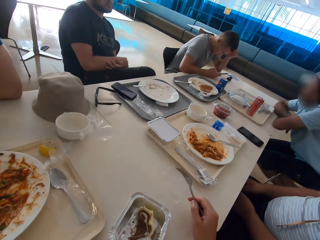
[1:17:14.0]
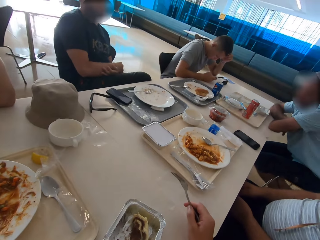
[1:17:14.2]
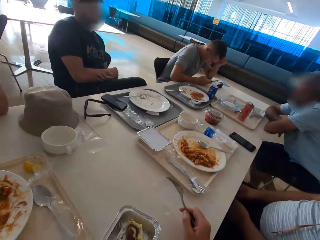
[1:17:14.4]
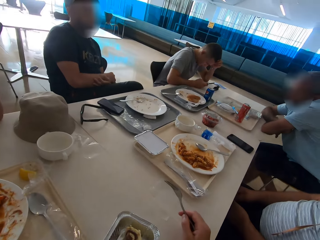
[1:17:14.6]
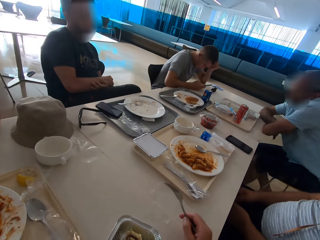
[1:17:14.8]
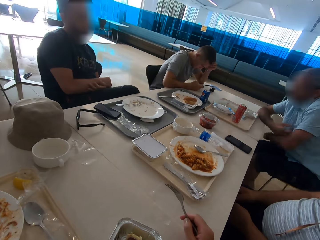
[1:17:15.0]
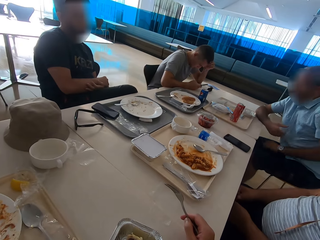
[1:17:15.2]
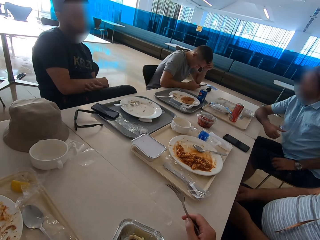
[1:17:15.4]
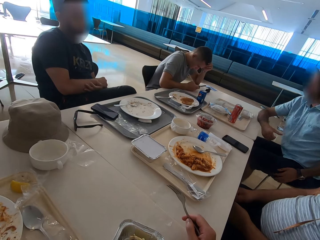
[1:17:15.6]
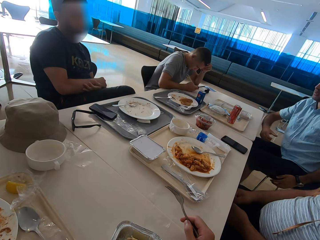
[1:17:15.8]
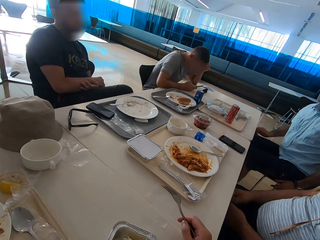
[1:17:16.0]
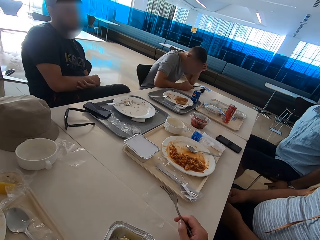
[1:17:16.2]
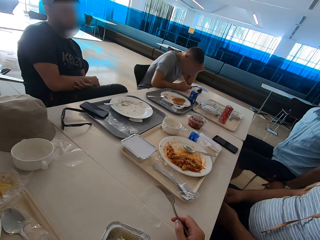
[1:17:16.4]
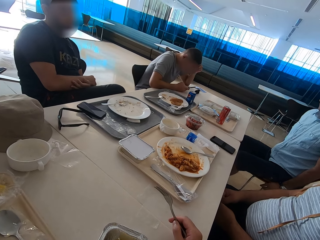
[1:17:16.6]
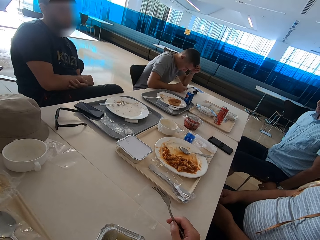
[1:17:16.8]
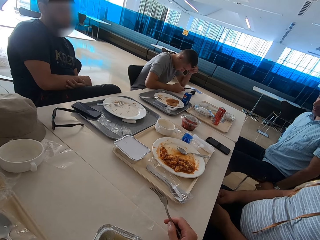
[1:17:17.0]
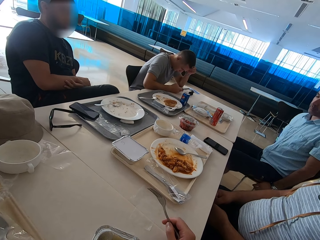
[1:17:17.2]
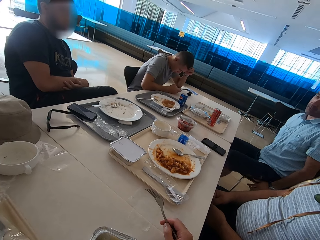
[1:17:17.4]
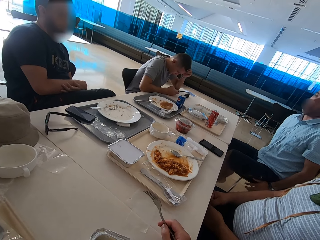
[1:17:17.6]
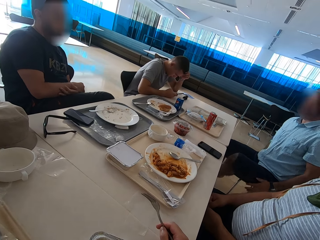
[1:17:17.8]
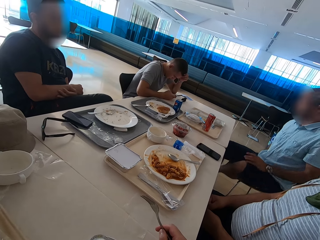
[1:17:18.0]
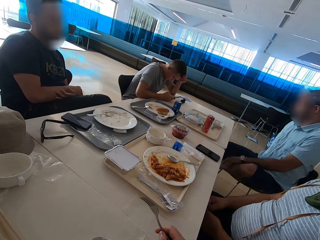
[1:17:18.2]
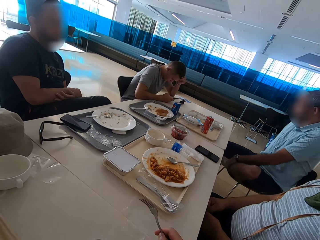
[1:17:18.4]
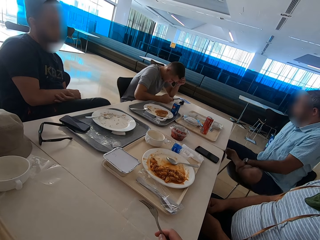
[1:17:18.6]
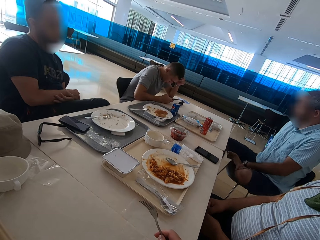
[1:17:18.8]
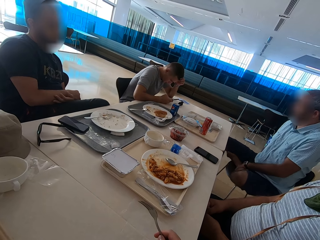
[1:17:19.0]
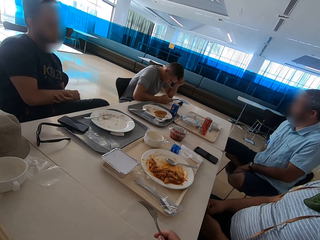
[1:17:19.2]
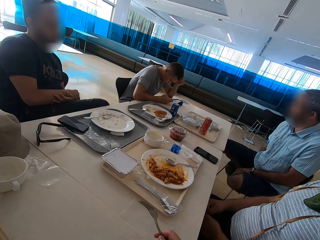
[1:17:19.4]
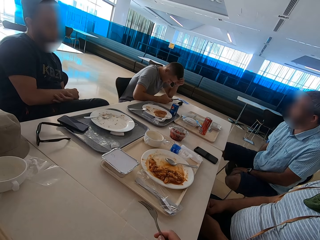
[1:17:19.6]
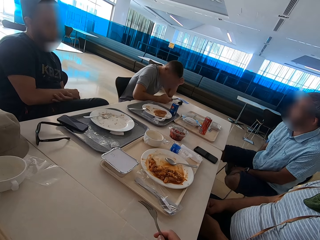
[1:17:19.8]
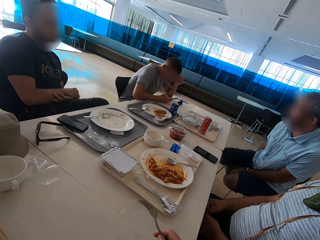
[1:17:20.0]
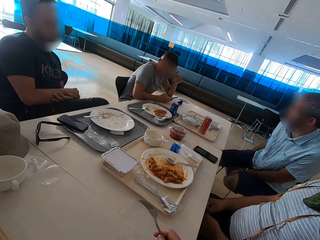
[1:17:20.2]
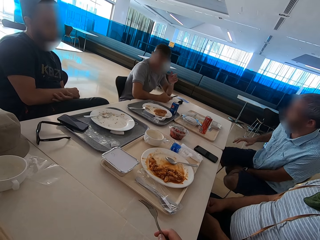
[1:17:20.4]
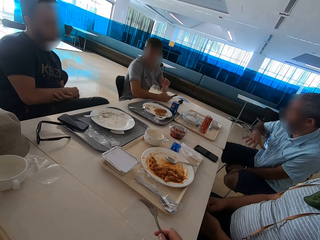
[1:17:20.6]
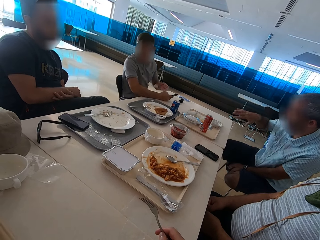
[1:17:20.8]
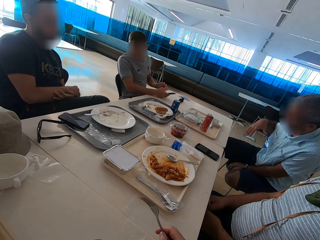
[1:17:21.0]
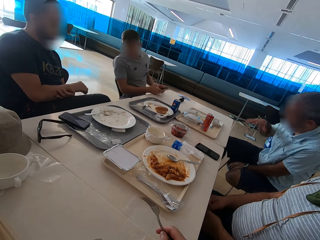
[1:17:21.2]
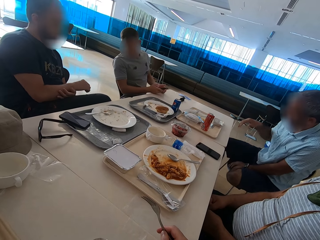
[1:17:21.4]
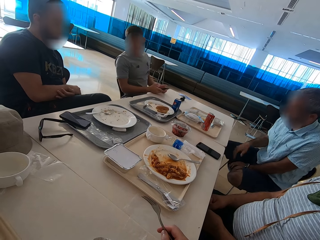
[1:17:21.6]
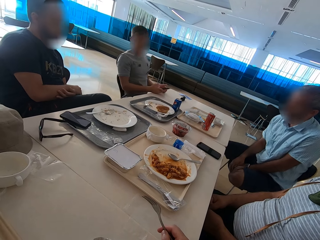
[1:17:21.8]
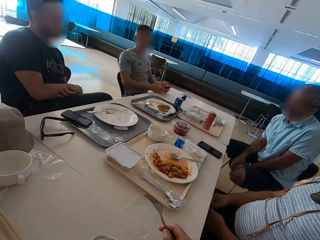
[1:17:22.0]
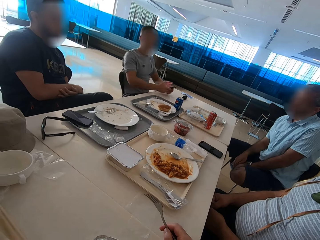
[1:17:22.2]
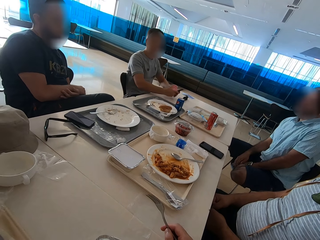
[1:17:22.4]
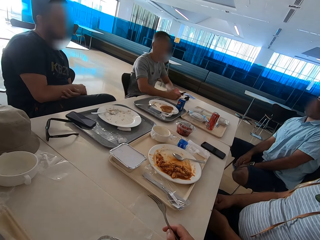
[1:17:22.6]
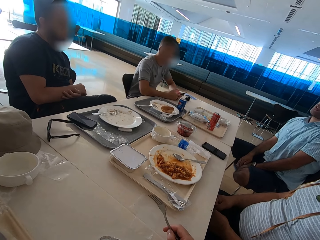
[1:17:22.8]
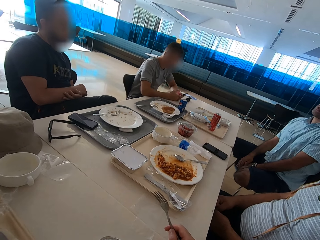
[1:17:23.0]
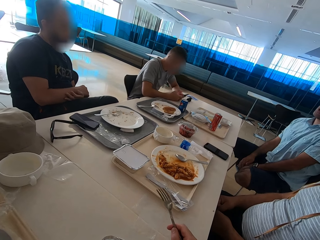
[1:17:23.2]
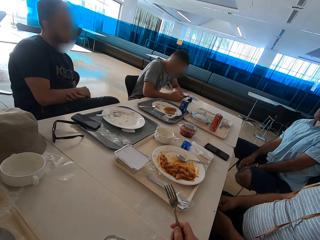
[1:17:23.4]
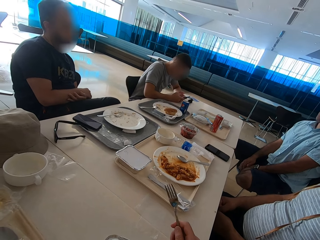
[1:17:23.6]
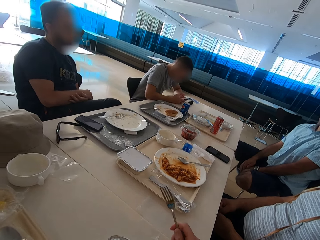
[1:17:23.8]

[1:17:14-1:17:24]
A man moves his legs and sits back on the chair. He puts the left leg on the chair. Another man moves backwards. The first man uses gestures. The other man moves forward.

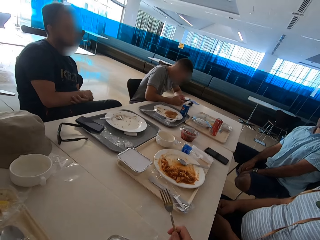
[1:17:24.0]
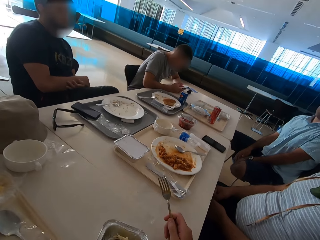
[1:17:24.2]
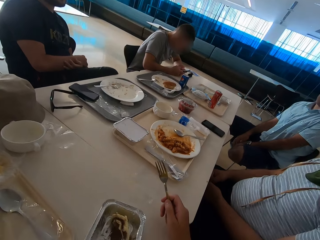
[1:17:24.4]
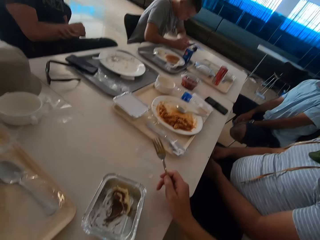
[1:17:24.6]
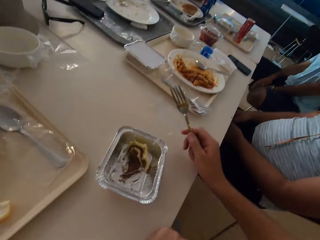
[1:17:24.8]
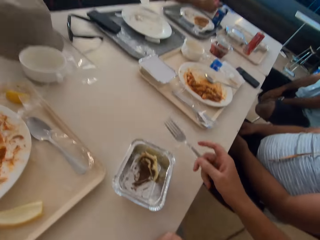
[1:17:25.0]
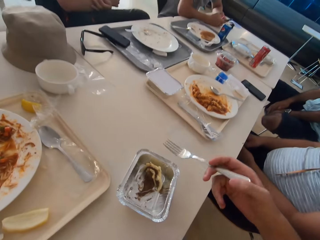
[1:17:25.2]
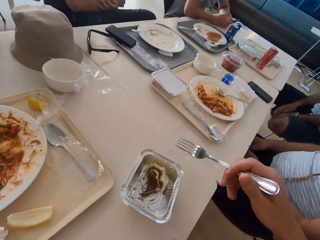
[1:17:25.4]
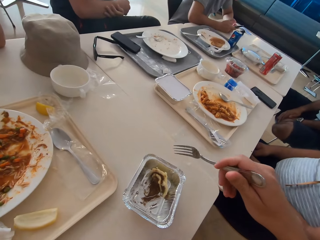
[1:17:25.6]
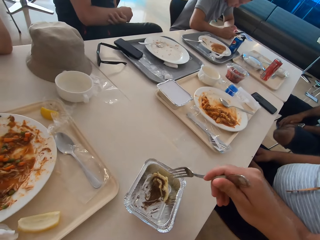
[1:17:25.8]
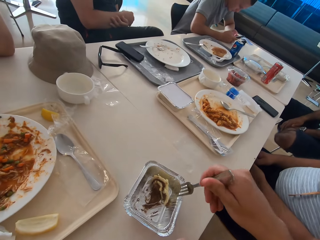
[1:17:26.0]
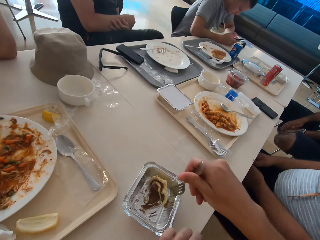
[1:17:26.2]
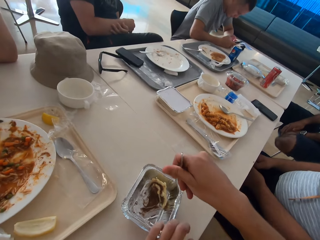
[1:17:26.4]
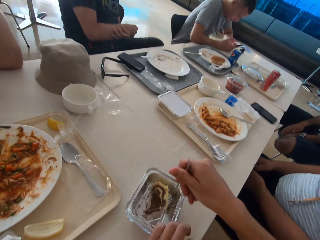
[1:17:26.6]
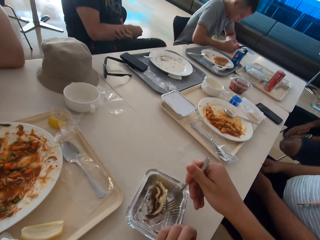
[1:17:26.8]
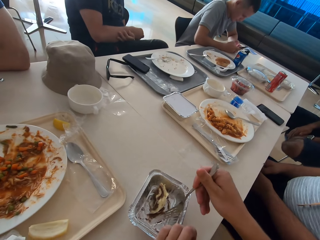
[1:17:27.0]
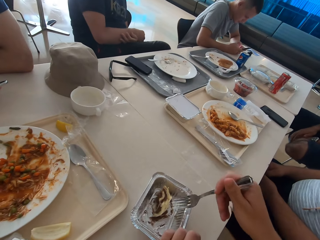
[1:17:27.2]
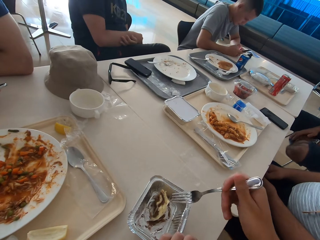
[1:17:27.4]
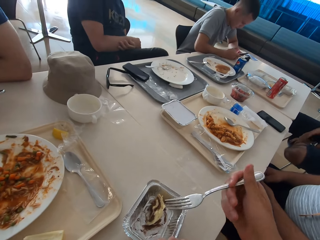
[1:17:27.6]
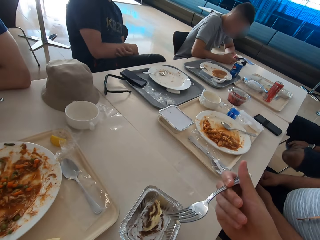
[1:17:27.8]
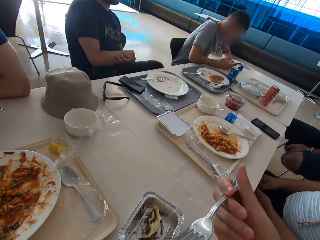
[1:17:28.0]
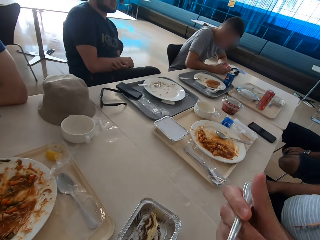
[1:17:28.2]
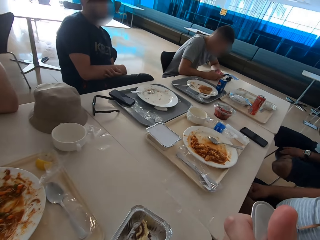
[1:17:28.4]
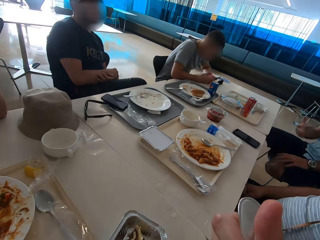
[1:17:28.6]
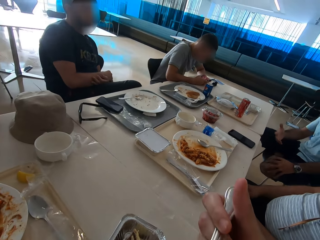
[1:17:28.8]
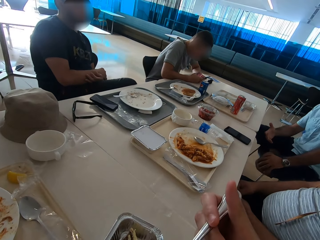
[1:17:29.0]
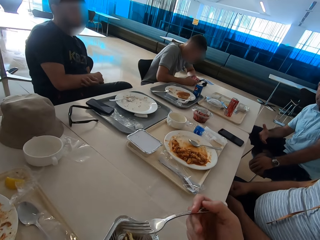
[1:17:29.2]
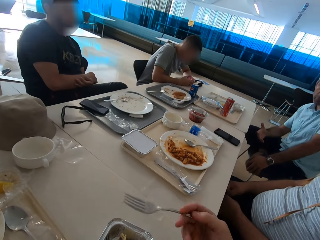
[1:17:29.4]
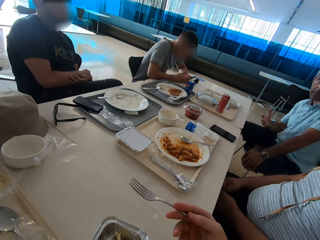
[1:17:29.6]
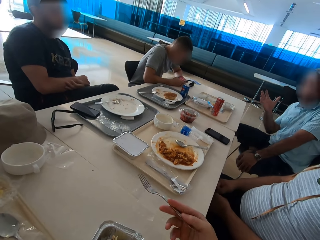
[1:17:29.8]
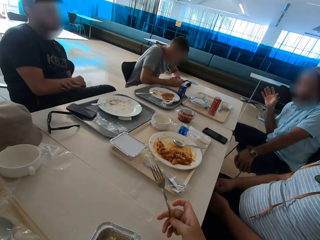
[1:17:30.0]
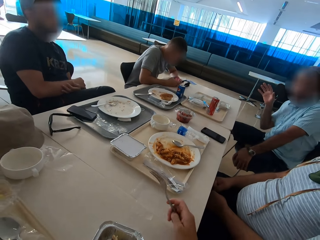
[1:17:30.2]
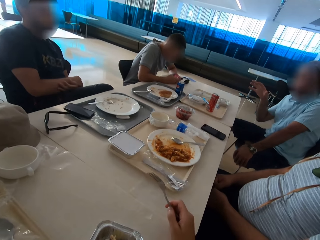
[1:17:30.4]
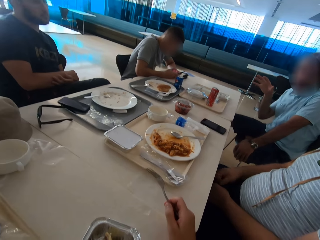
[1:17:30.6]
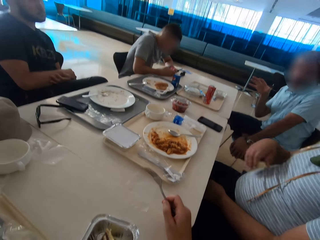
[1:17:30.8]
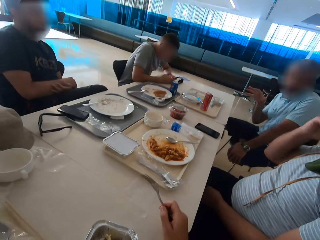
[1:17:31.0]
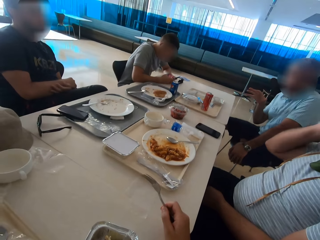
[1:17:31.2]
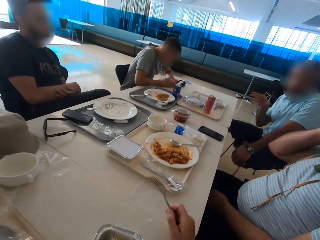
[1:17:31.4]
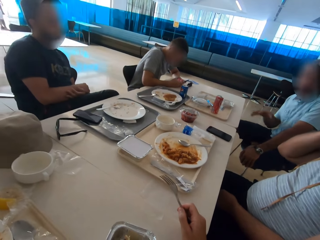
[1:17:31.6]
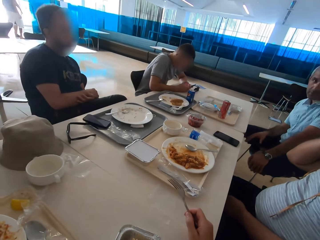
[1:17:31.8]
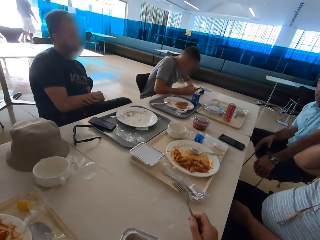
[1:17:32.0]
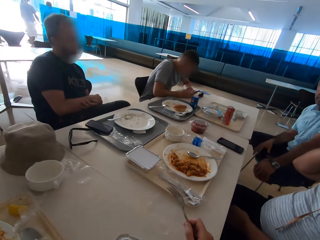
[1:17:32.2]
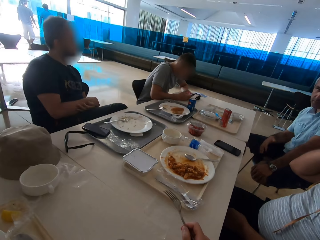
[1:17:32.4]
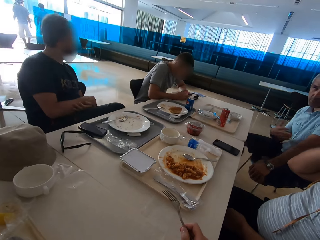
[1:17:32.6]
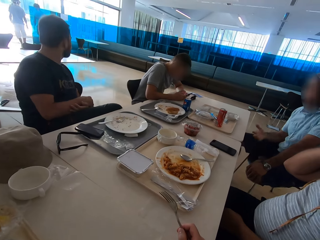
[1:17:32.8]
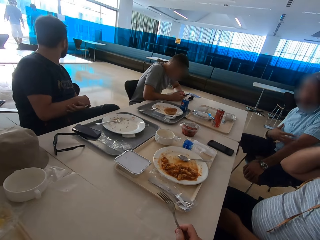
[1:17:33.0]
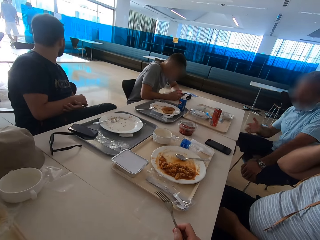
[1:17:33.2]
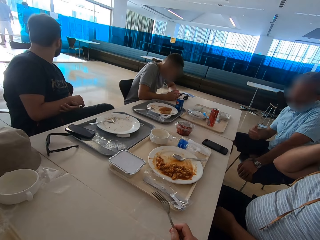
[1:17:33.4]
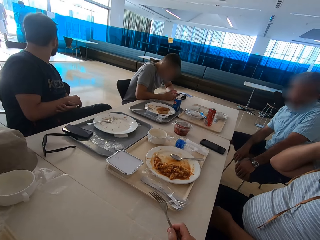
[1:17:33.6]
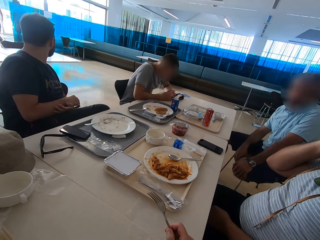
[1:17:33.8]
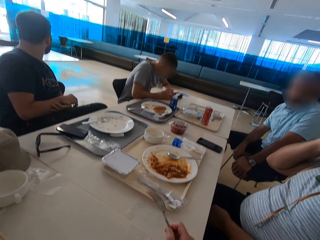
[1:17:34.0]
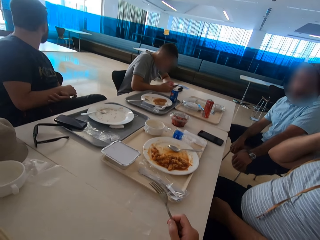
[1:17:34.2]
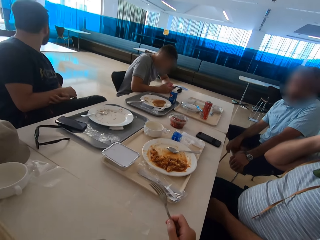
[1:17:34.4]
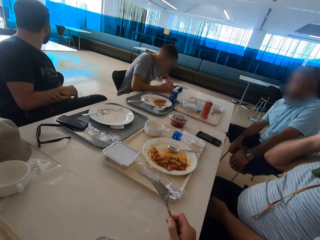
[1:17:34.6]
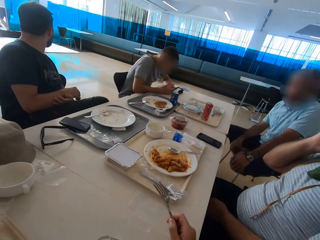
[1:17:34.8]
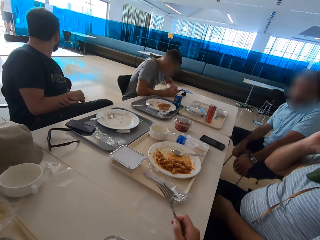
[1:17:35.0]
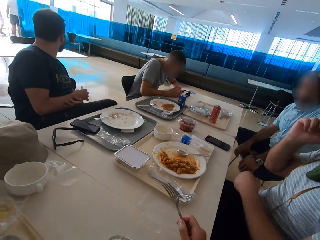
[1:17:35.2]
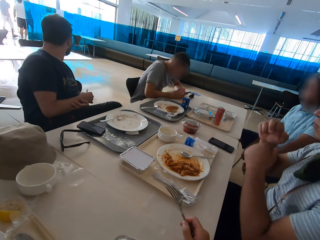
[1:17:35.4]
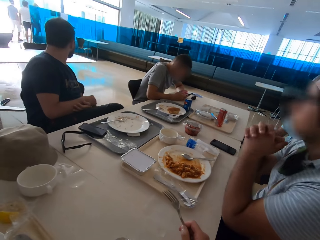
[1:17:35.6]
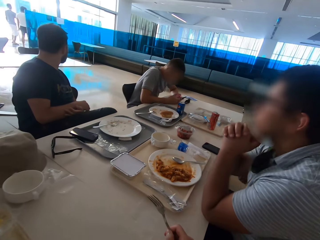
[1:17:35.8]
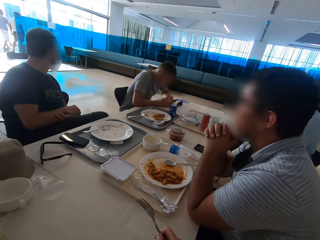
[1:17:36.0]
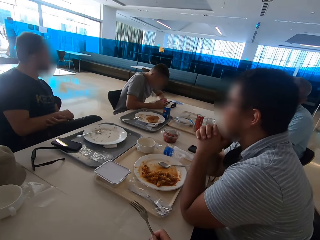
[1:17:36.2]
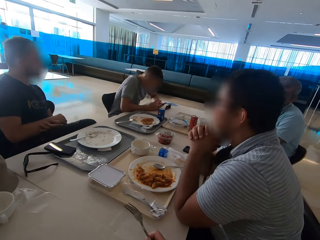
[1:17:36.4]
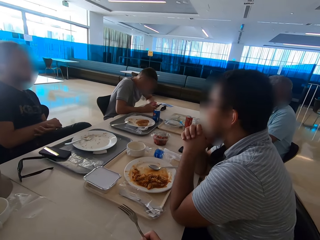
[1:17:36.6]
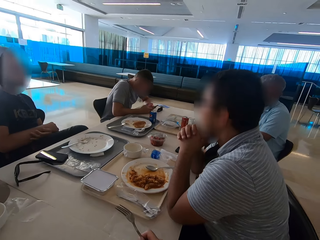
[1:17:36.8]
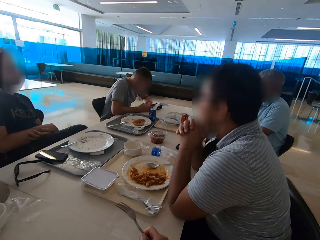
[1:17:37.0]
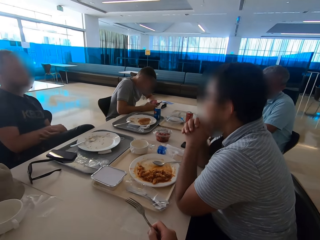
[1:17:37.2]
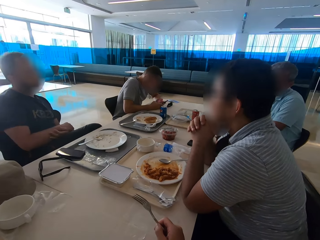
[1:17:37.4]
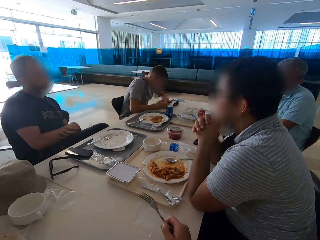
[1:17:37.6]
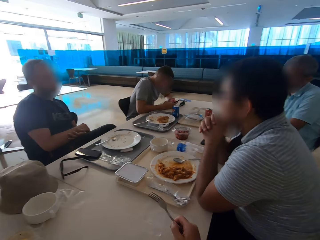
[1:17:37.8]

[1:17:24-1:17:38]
A man operates a mobile phone. Another man moves his hand. A third man sits close to the second man. The camera wearer moves the cinnamon roll in a dish with the fork. A fourth man moves his hand. The camera wearer moves their hand and licks the fork. The fourth man uses gestures. The camera wearer looks around. A fifth man raises the right hand and scratches his face. The fourth man gestures. He moves his hand. The fifth man moves forward and puts his elbows on the table.
